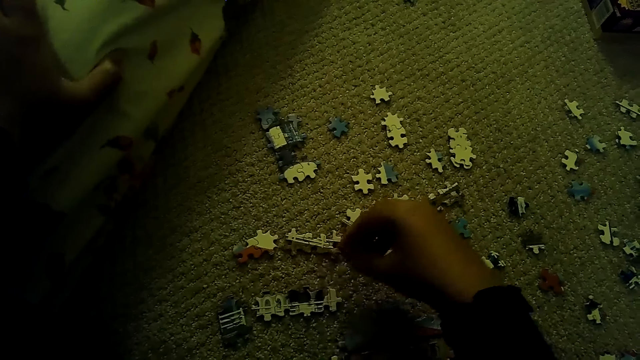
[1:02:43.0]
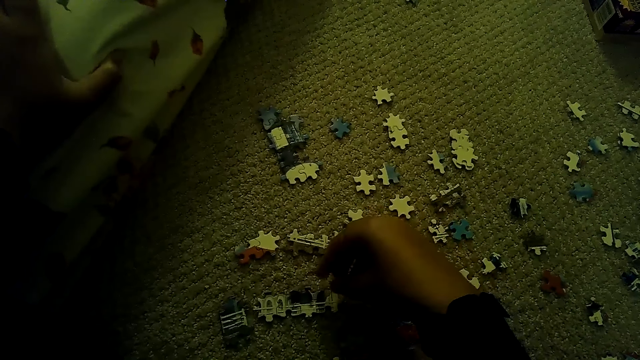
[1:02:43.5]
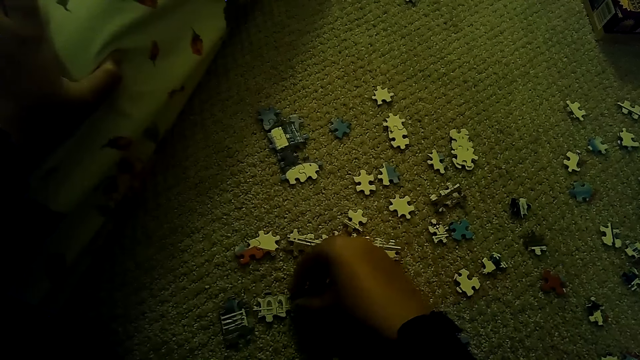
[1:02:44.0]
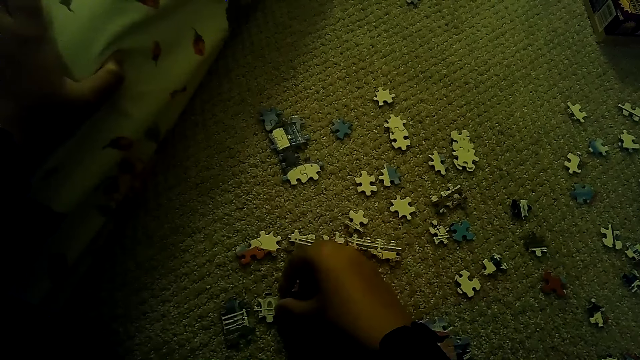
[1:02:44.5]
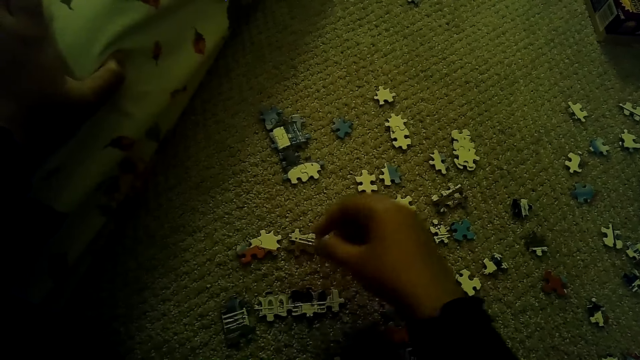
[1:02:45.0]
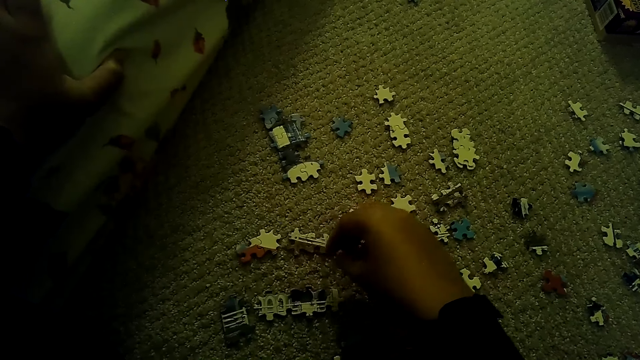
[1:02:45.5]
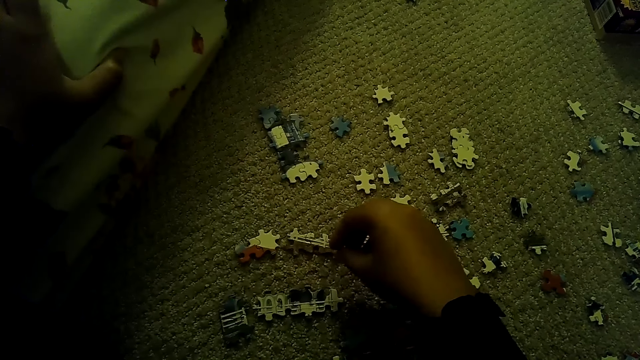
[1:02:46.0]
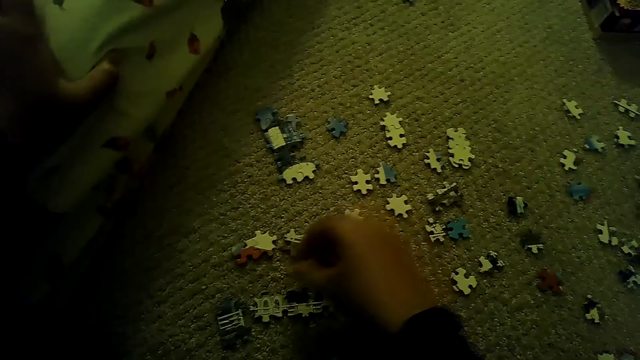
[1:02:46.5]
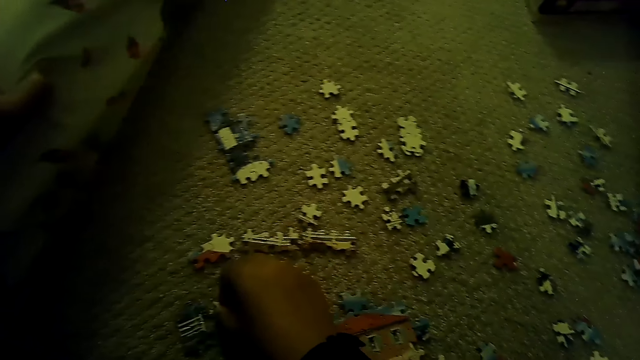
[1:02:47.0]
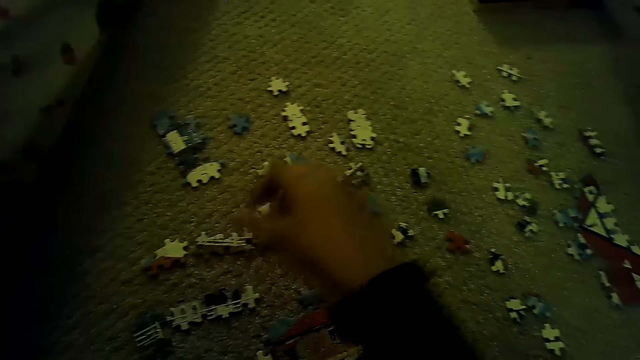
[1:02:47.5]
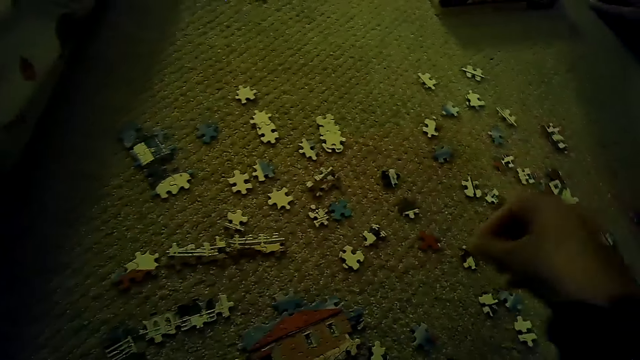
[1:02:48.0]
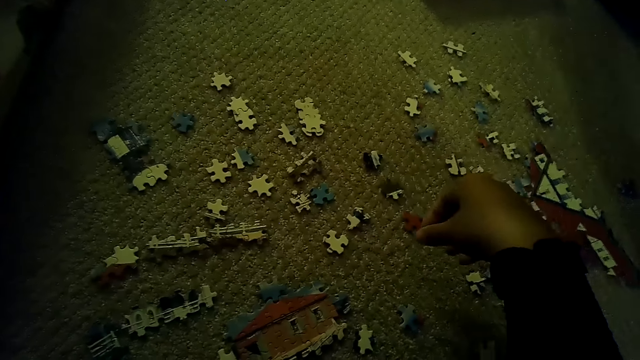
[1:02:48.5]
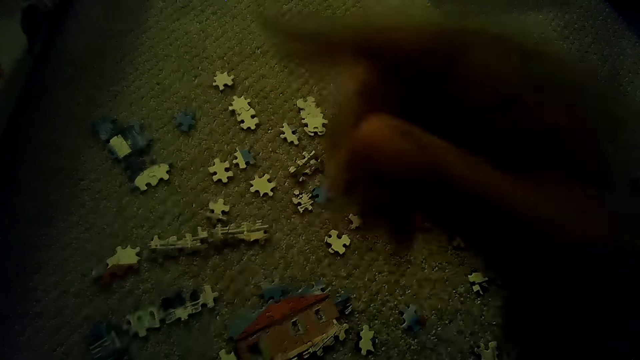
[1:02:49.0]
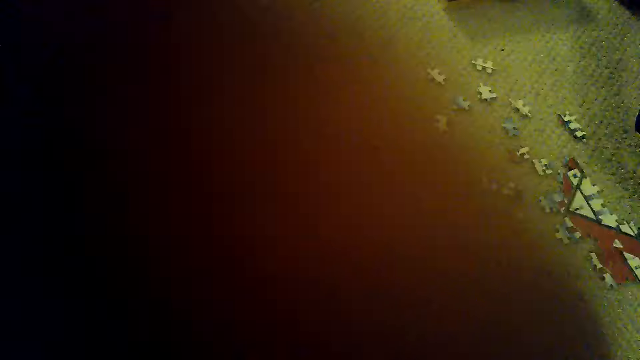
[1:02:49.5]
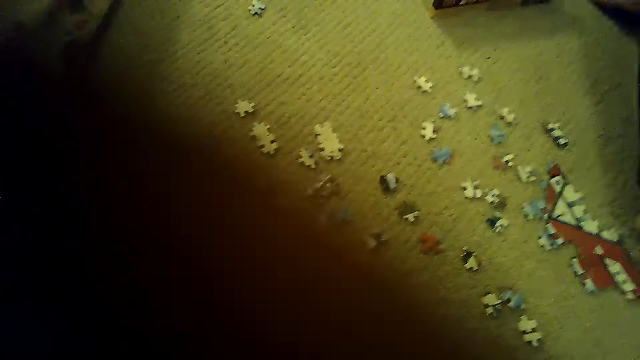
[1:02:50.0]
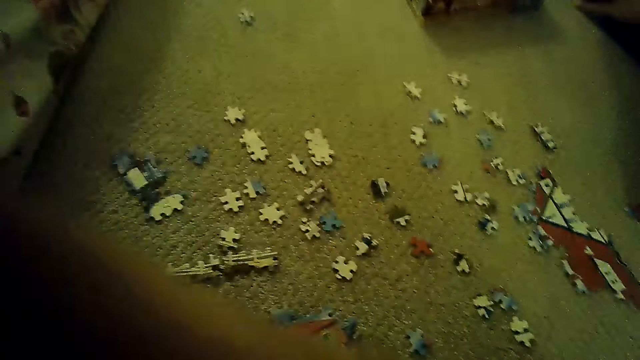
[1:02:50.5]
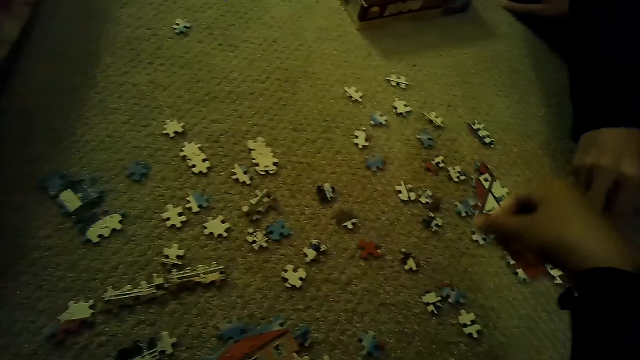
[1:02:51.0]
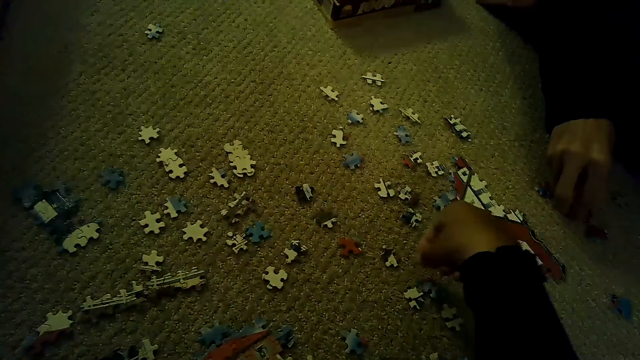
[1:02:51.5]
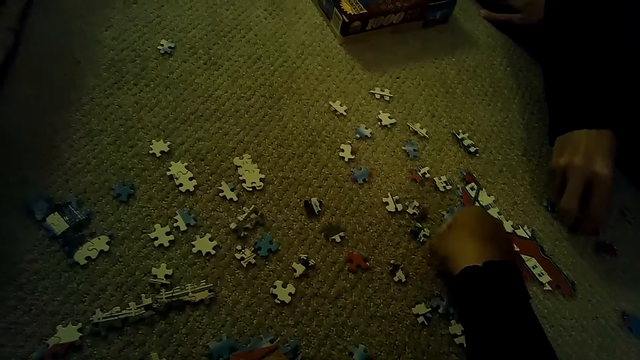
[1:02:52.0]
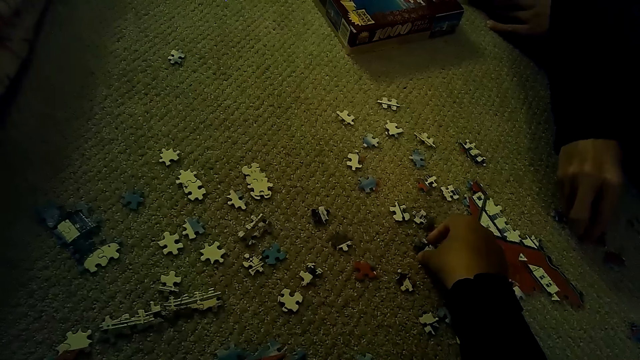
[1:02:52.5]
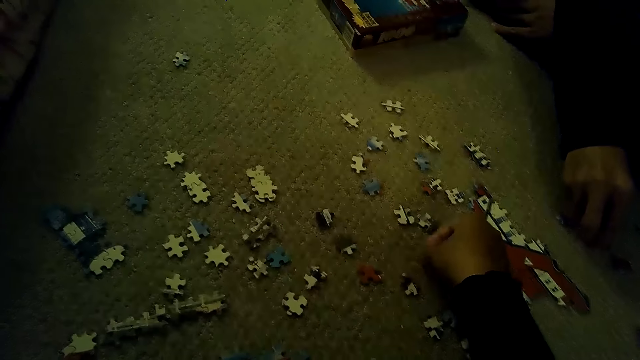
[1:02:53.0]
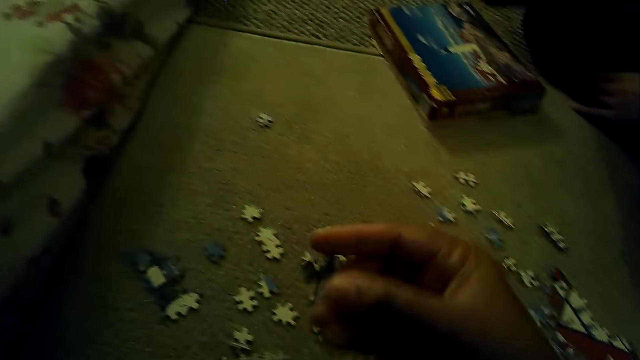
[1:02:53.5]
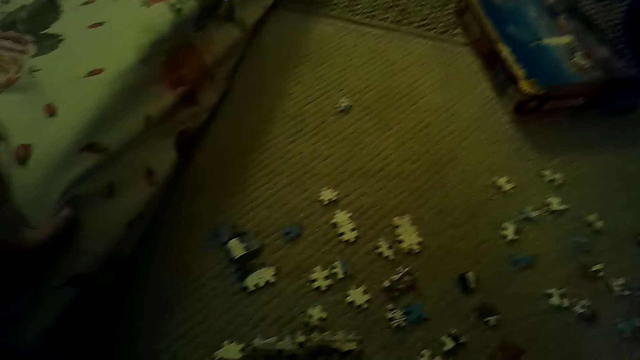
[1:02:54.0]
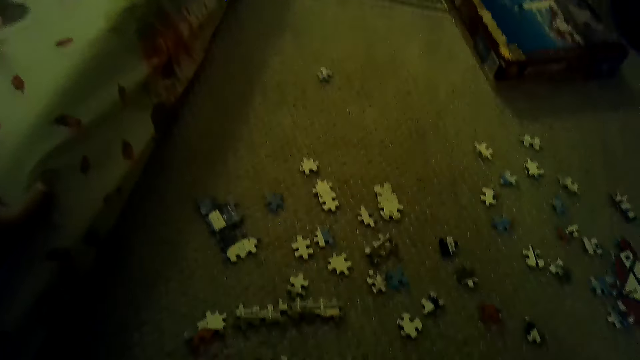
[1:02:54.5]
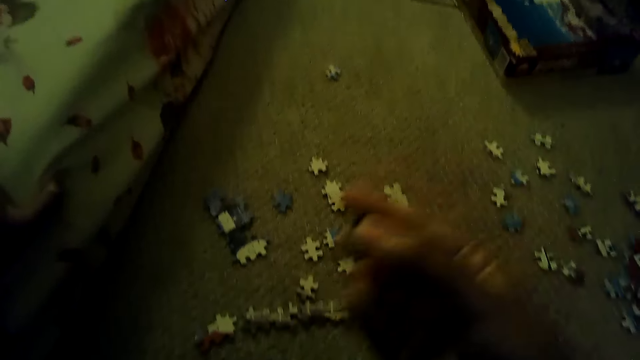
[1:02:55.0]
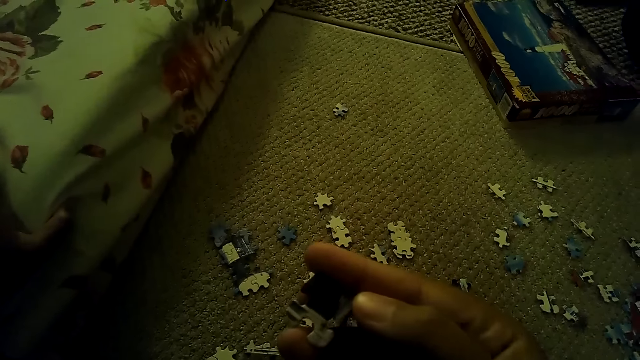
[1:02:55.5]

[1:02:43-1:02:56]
The camera wearer adjusts the camera on the head. They move the hand. They play the jigsaw puzzle on the floor. They pick the puzzle piece.

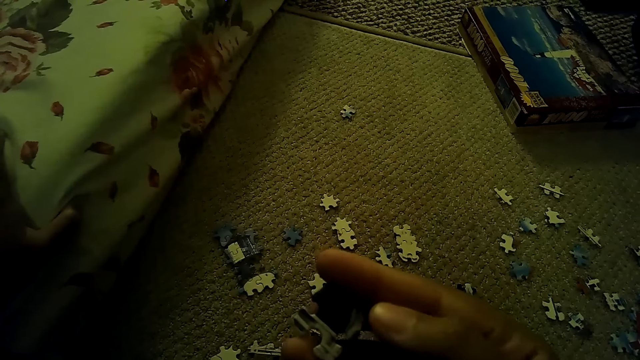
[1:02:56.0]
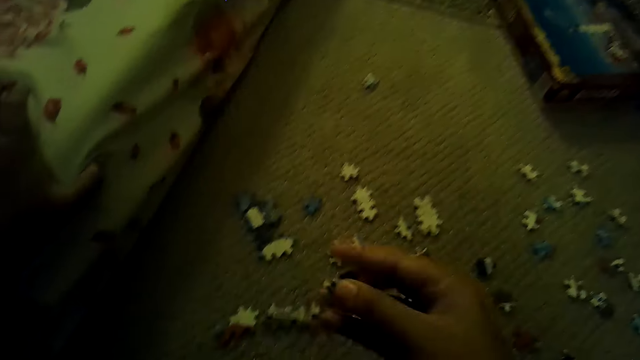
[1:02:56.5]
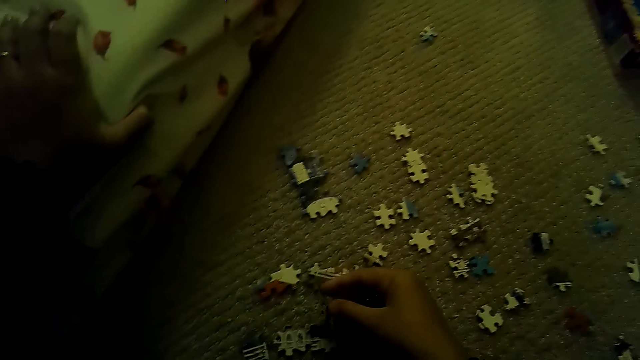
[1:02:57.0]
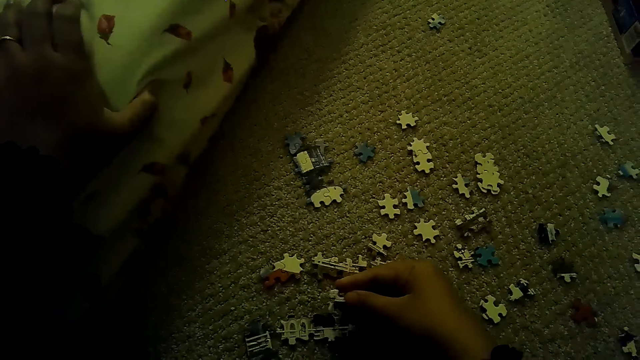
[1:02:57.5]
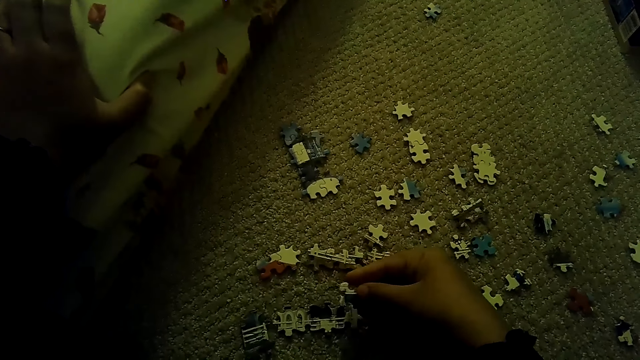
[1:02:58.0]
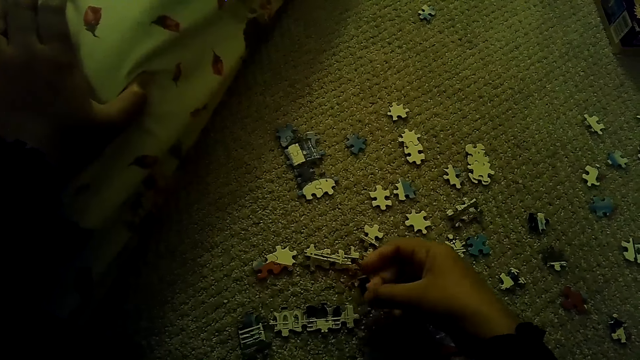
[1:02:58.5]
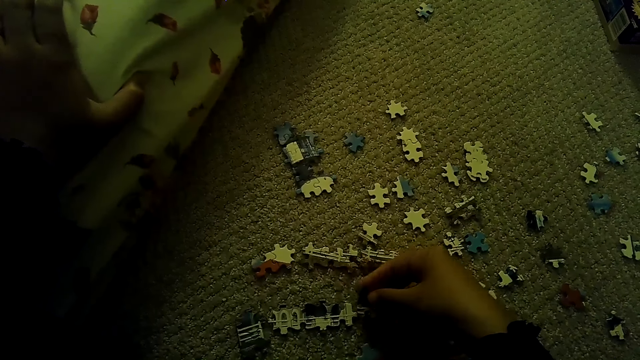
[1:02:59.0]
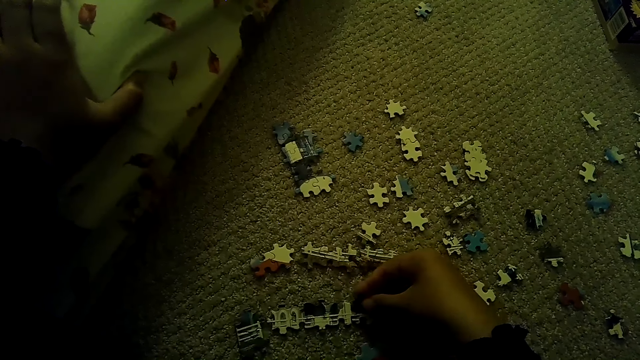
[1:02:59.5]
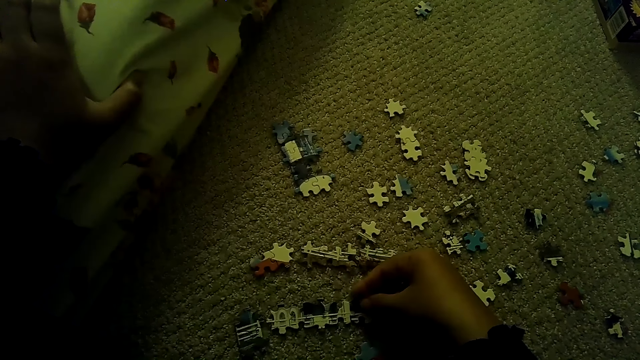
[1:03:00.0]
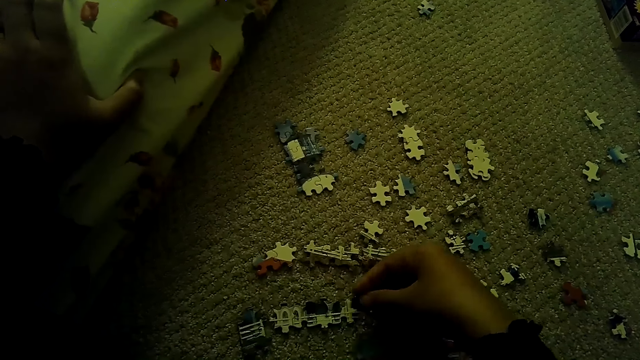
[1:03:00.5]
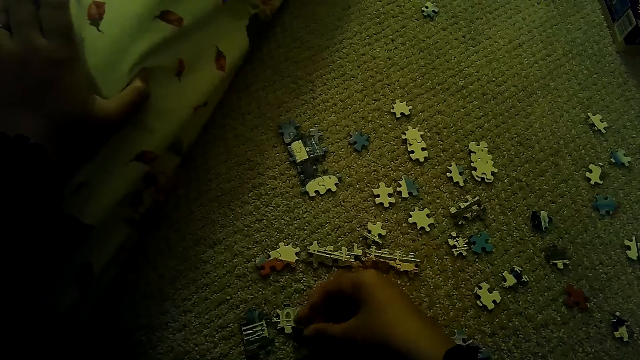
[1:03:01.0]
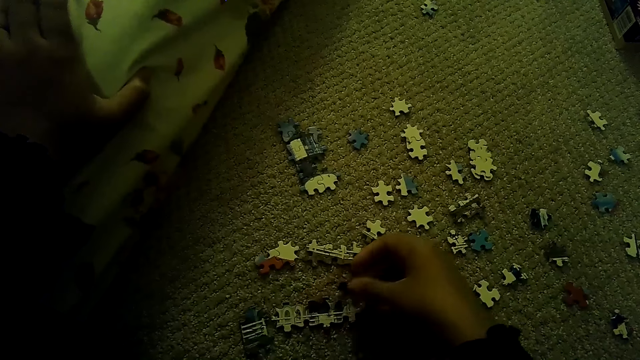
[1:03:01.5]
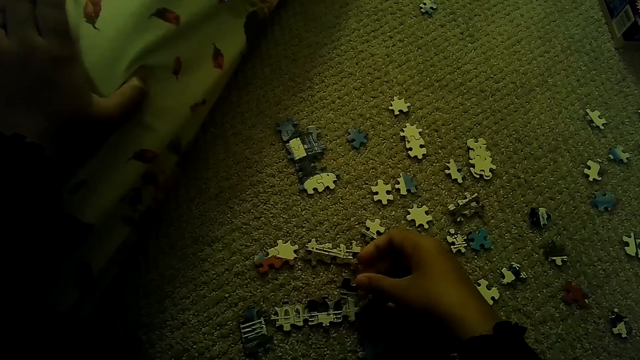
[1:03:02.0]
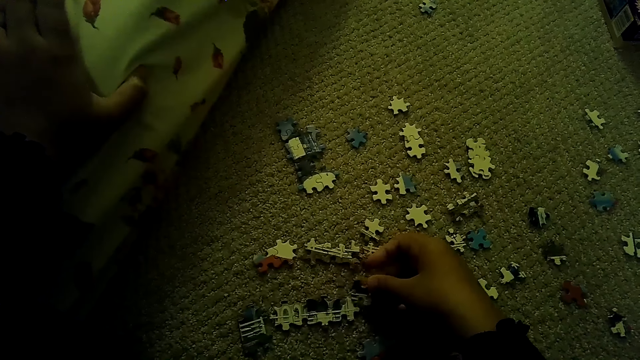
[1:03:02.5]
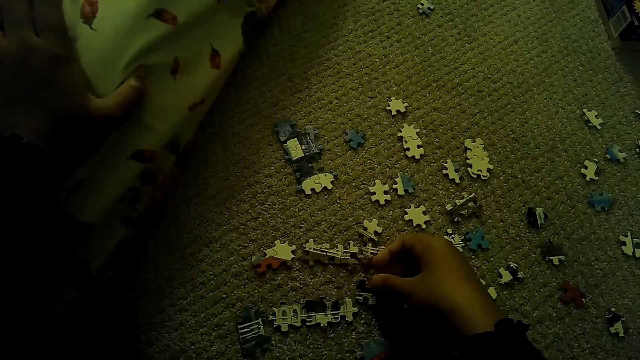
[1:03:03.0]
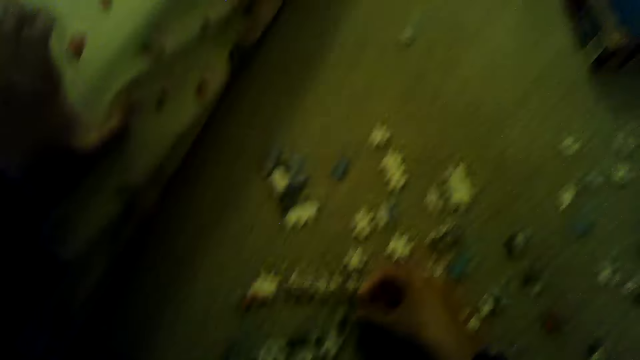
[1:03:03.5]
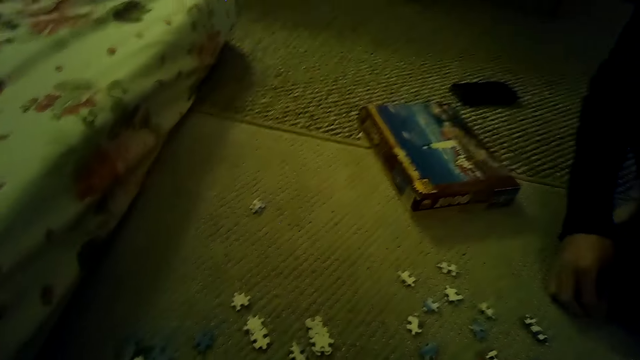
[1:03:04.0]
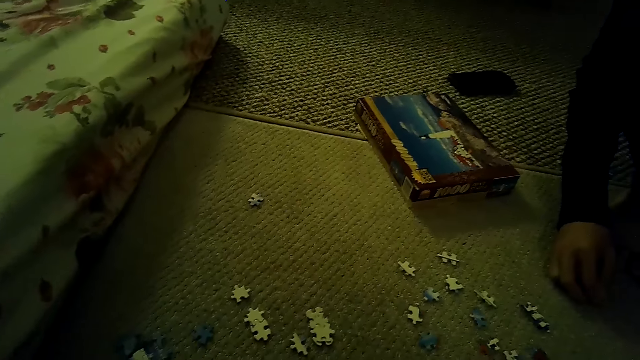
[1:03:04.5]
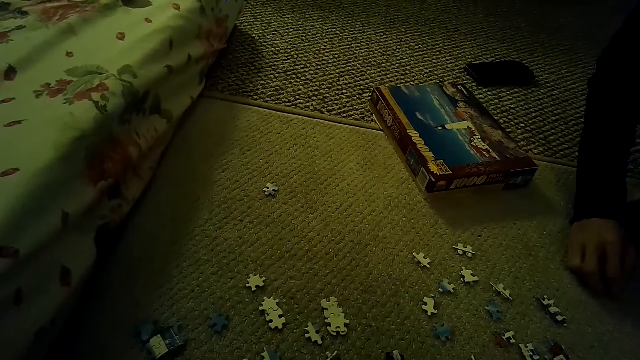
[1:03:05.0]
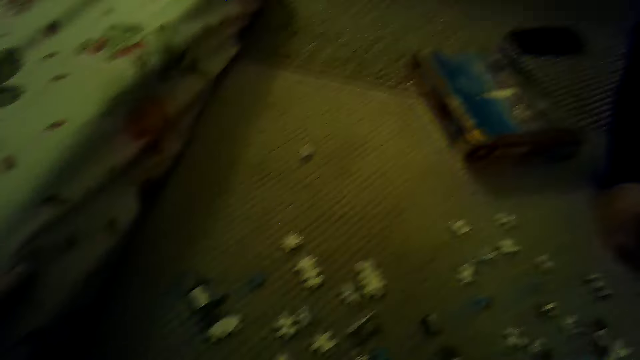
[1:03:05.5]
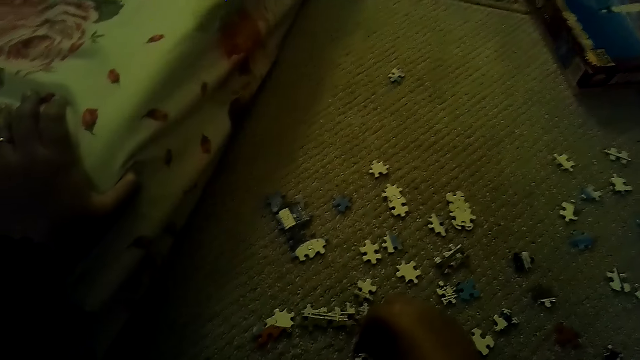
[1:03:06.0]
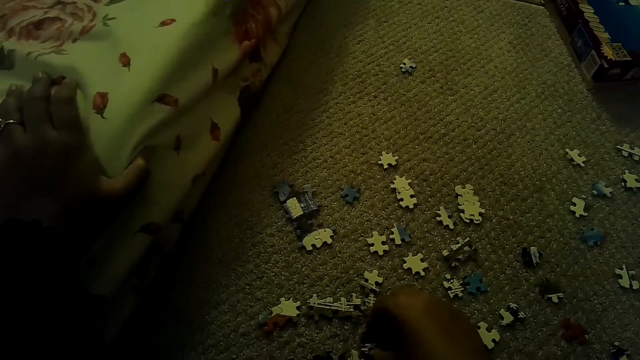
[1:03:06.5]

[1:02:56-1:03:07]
The camera wearer fixes the puzzle piece. They move the puzzle piece. They fix the puzzle piece. A person picks the puzzle.
